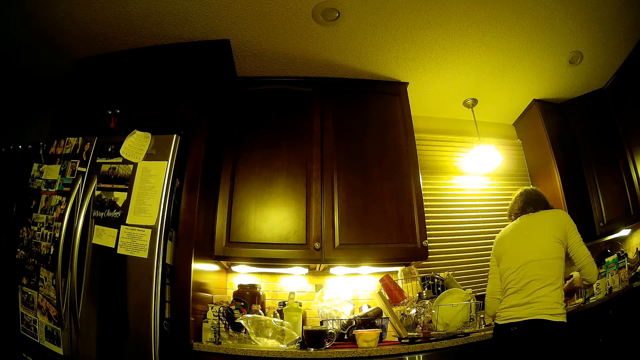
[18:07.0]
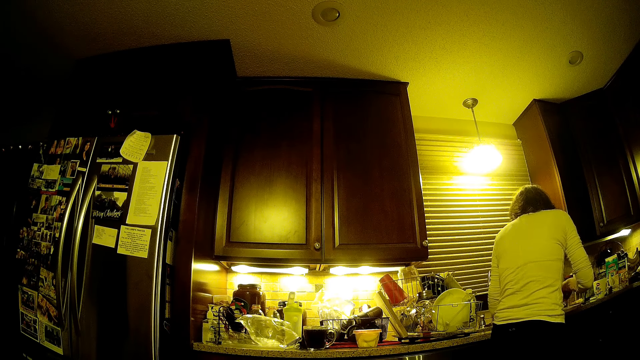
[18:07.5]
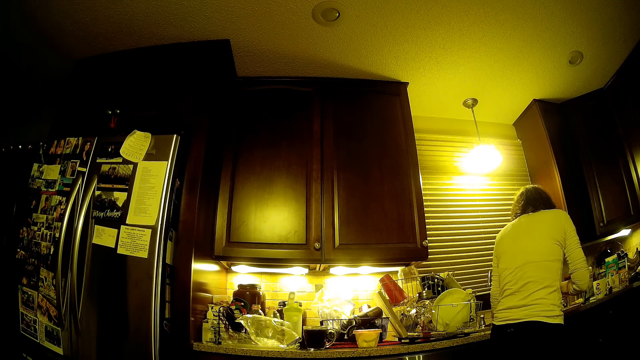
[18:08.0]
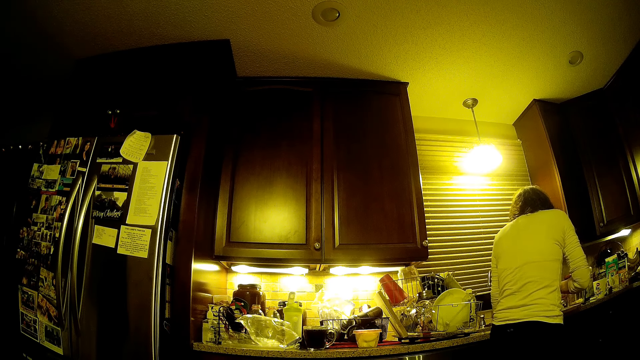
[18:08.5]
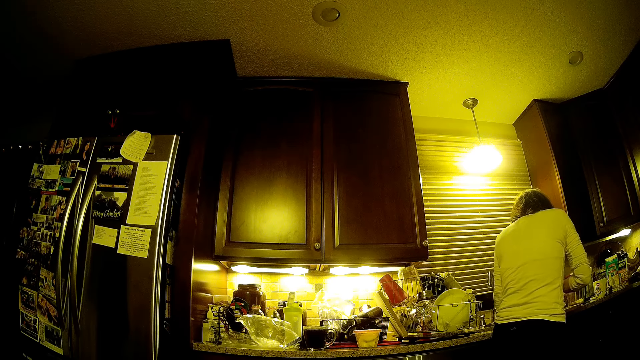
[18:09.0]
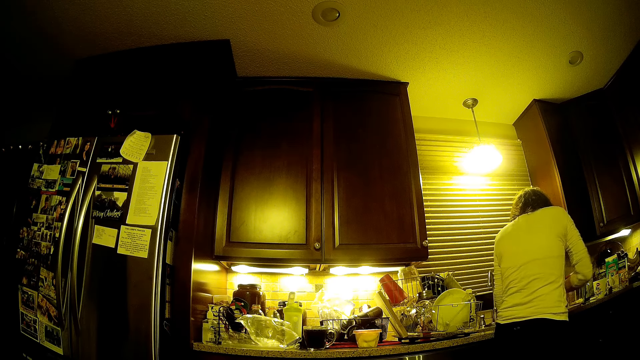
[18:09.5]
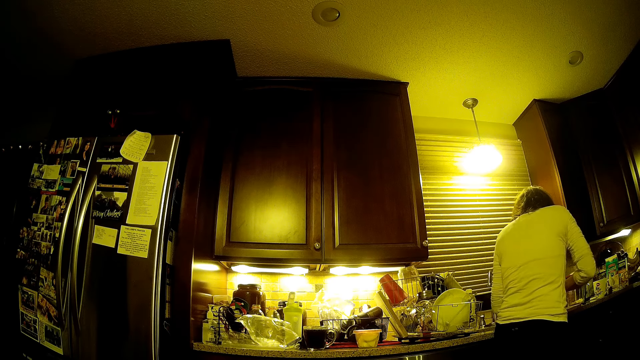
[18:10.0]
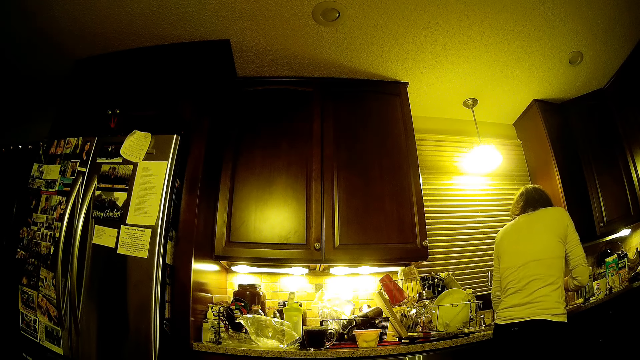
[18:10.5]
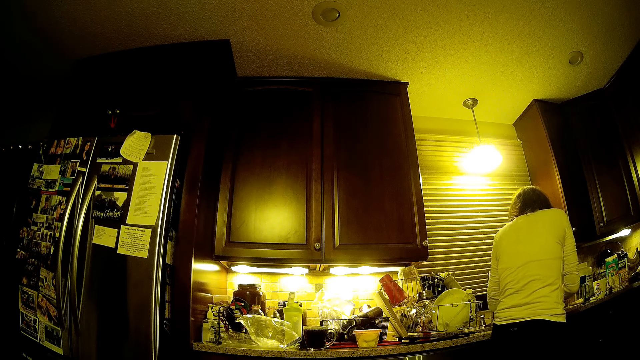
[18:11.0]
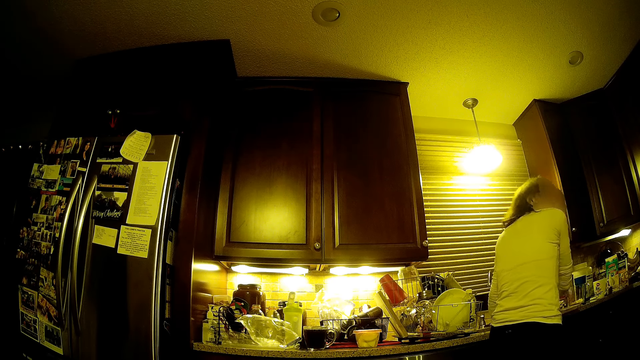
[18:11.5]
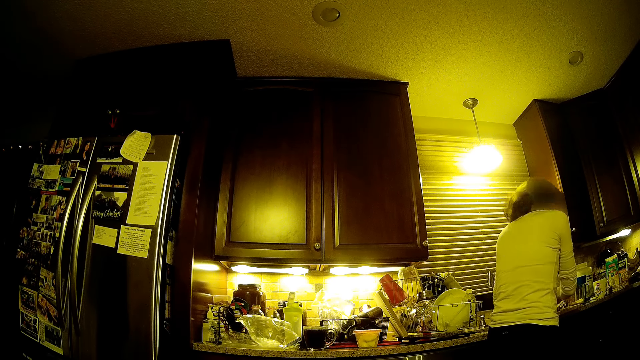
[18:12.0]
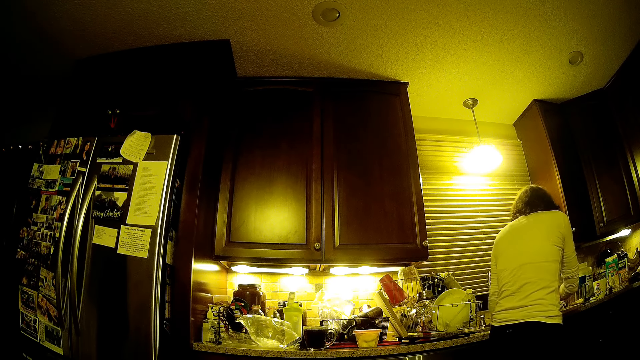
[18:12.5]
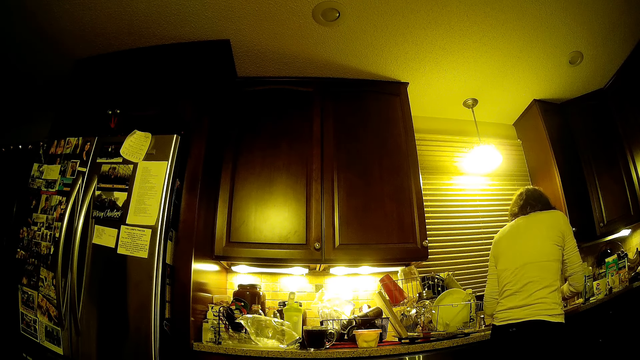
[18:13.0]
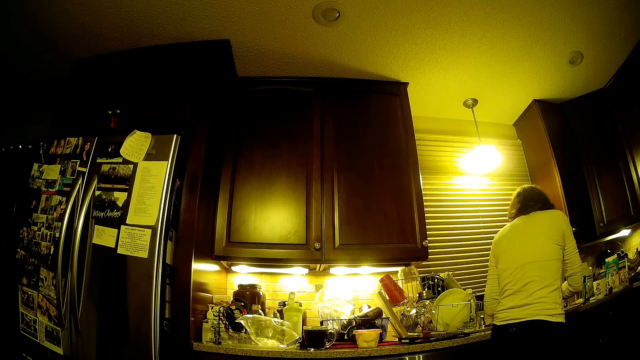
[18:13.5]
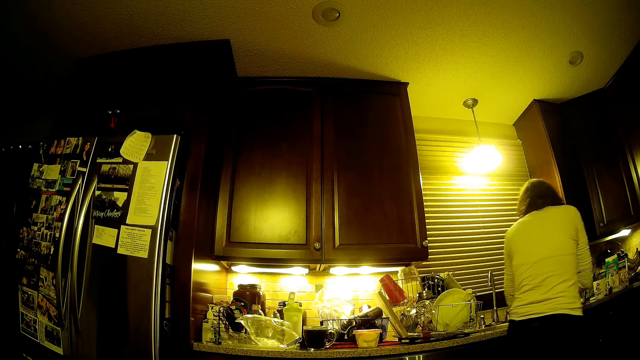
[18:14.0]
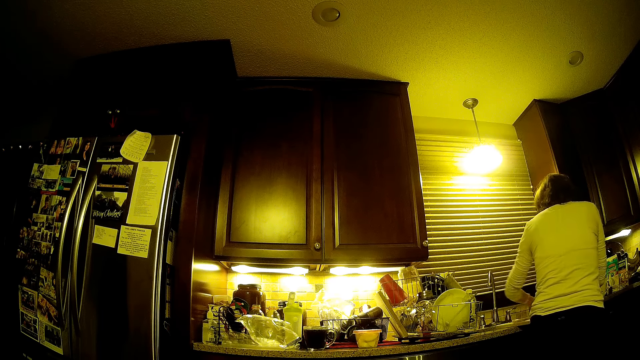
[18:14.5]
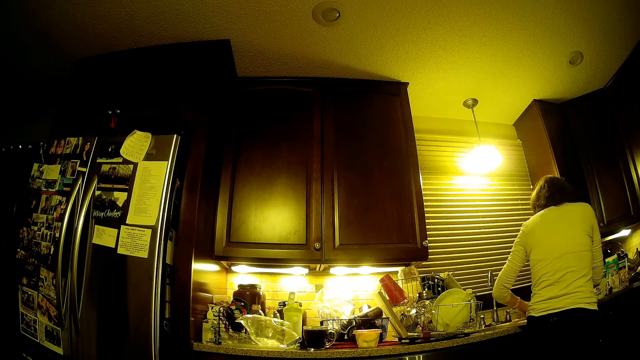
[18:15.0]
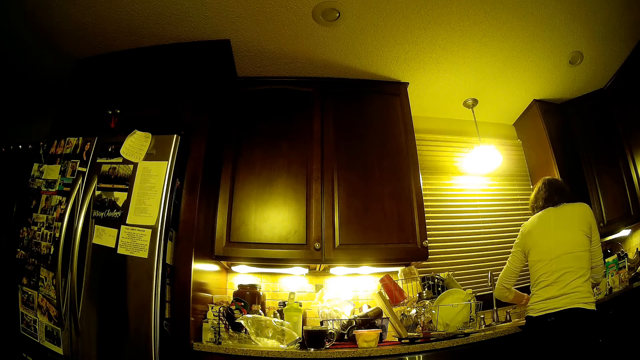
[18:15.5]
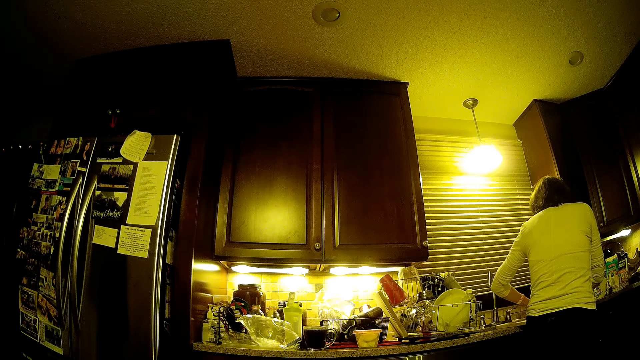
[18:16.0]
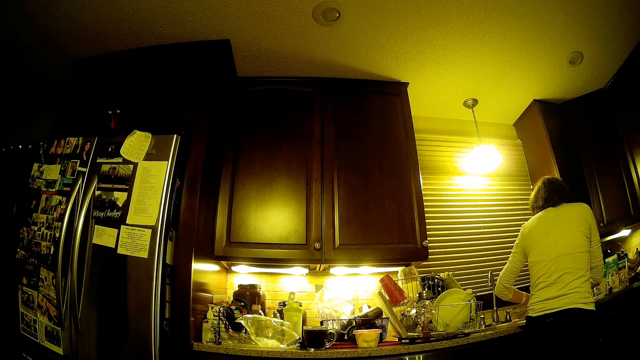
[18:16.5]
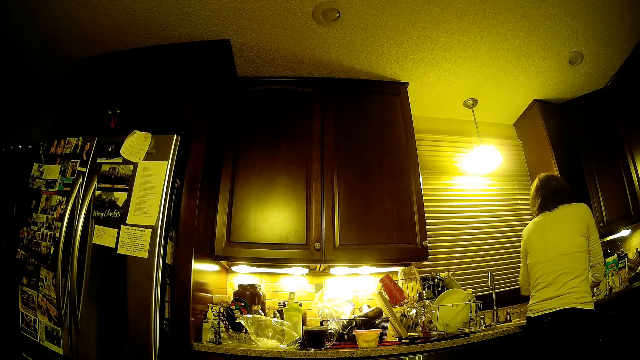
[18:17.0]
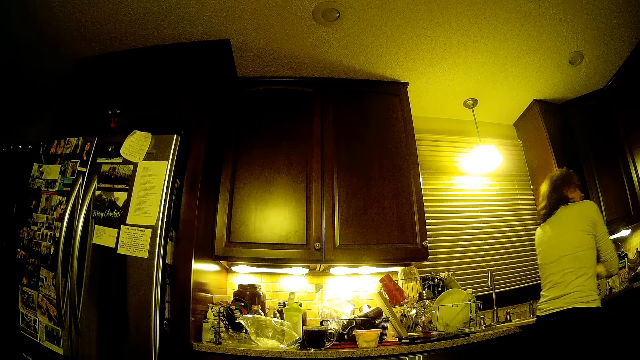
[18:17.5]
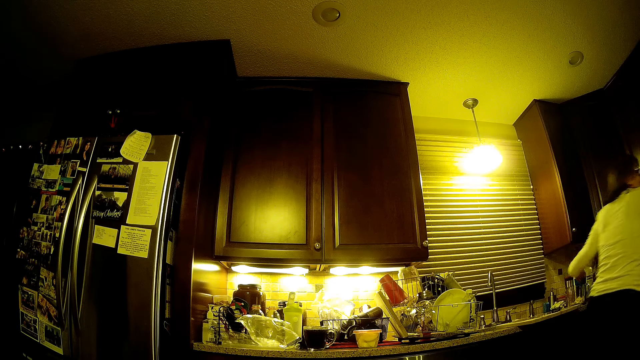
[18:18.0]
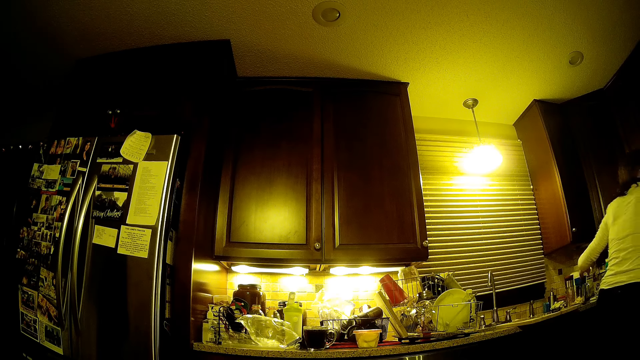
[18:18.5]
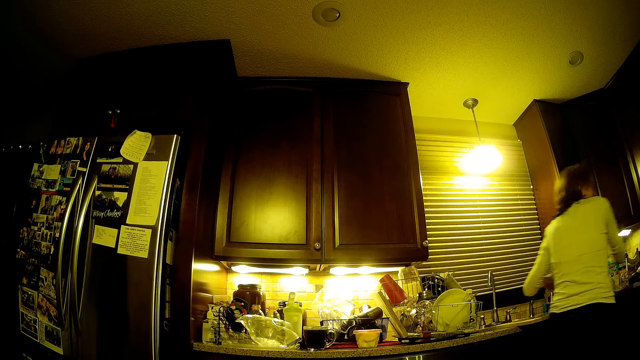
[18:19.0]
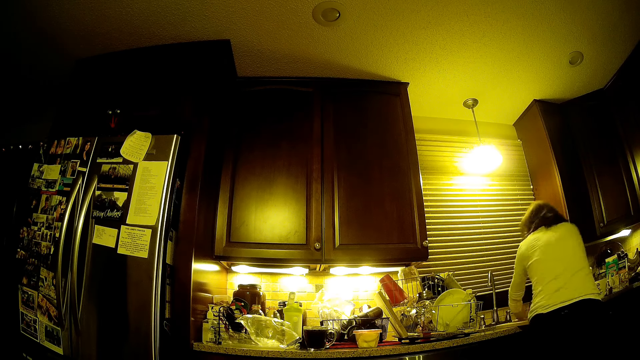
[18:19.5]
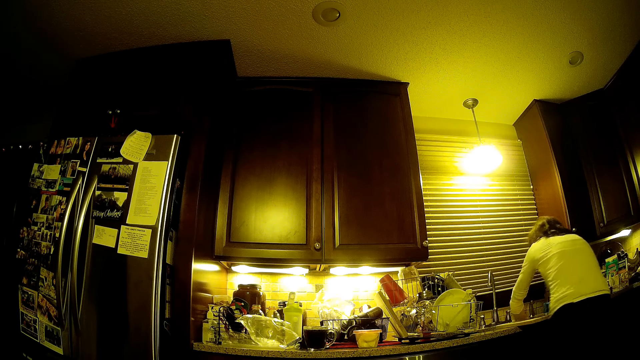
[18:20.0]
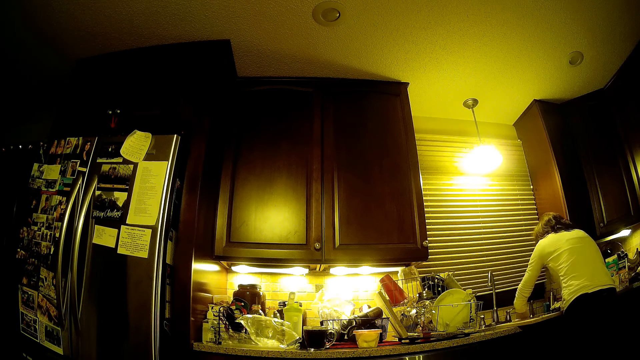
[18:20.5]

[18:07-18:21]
The camera wearer stares at the cupboard.

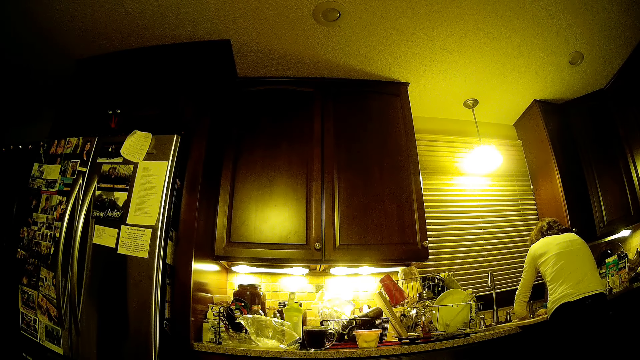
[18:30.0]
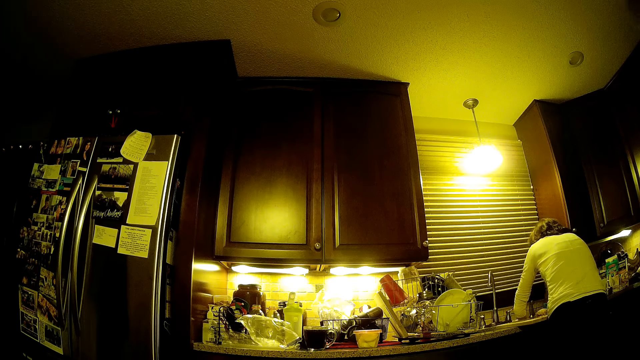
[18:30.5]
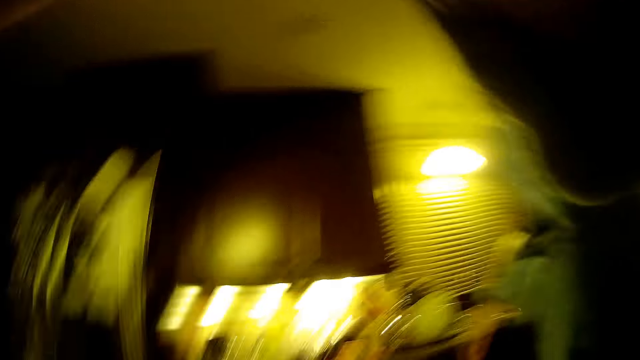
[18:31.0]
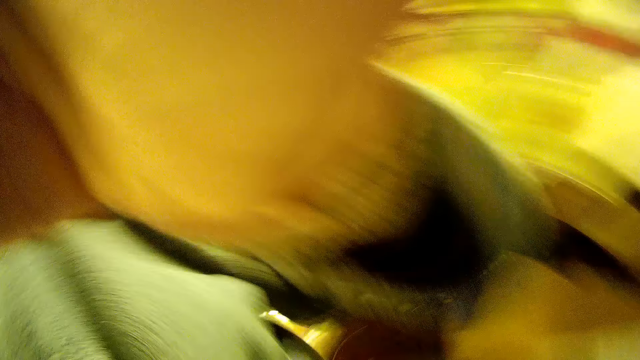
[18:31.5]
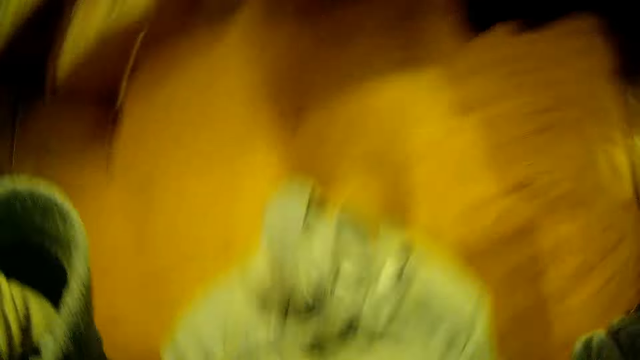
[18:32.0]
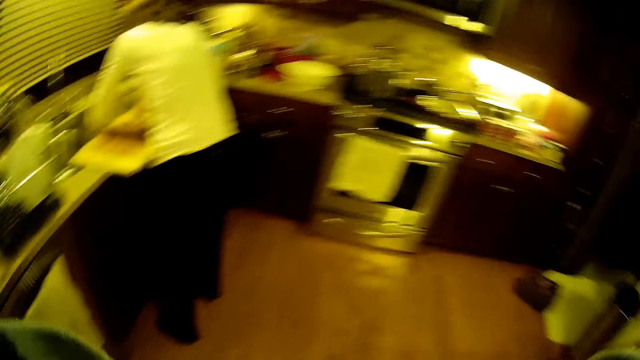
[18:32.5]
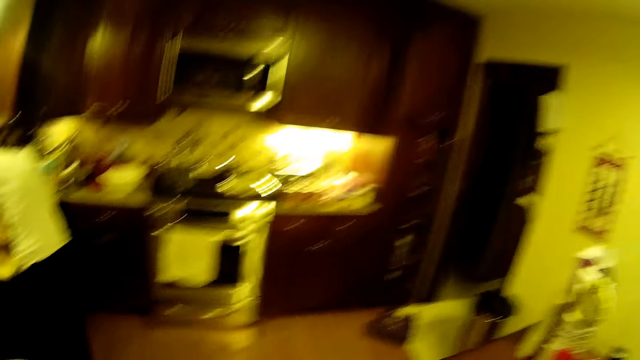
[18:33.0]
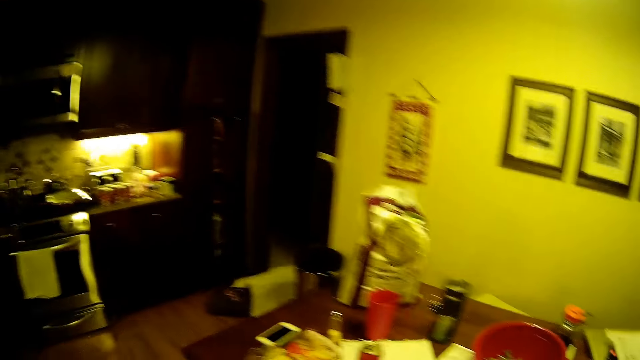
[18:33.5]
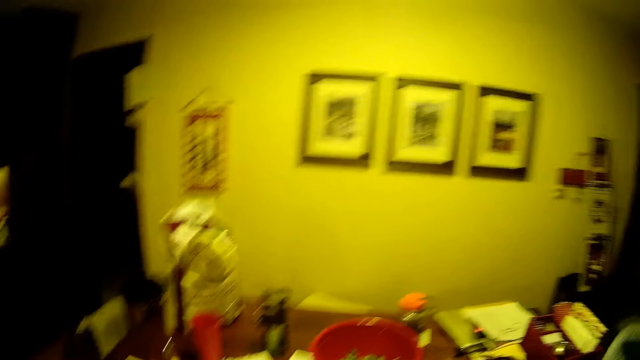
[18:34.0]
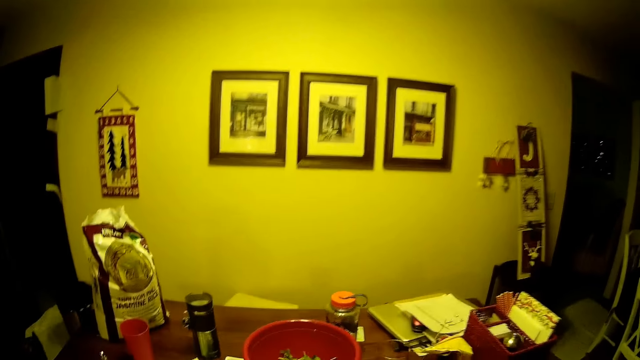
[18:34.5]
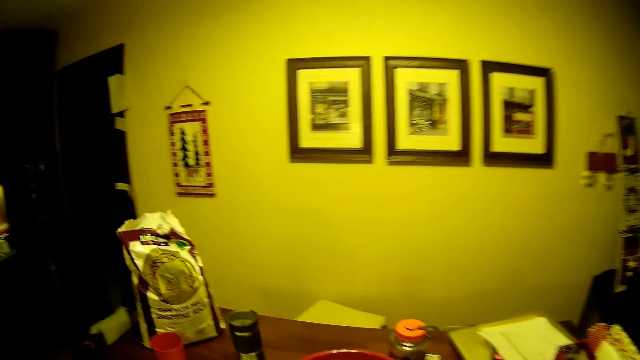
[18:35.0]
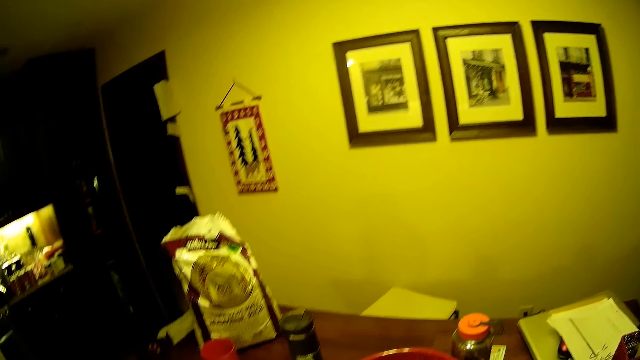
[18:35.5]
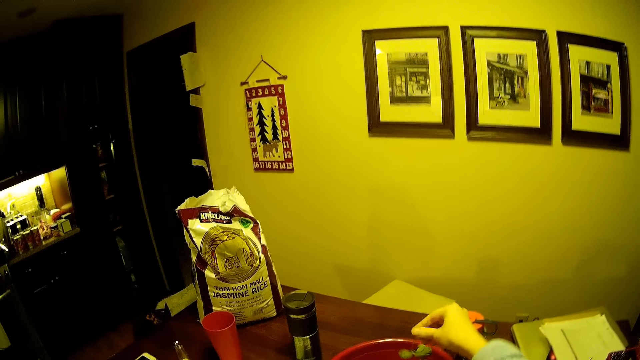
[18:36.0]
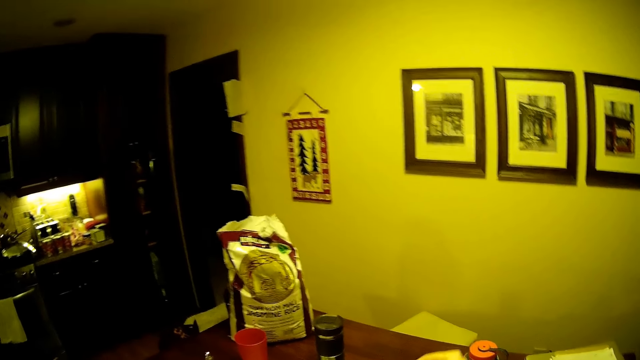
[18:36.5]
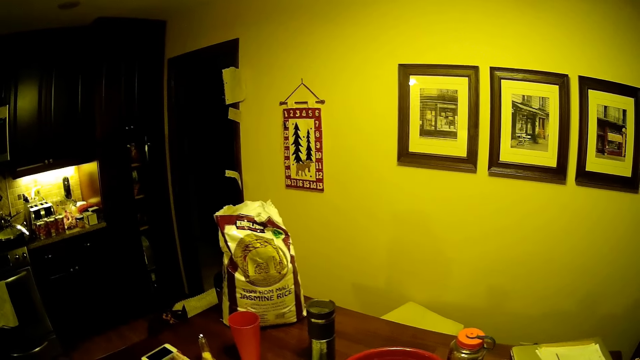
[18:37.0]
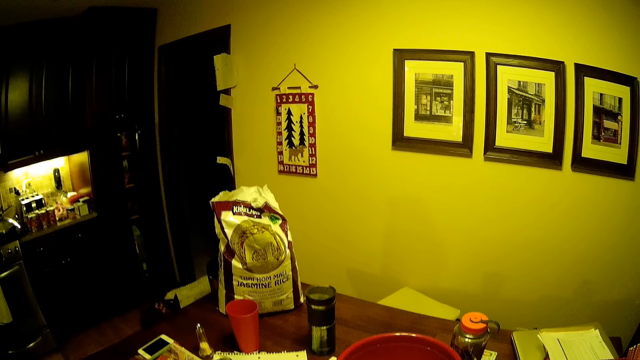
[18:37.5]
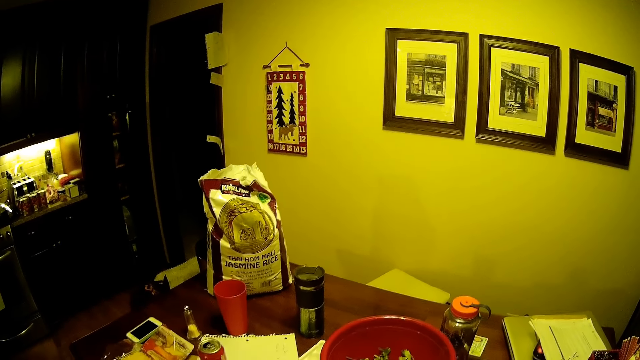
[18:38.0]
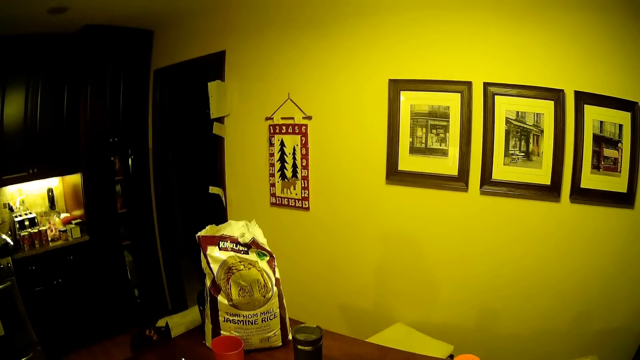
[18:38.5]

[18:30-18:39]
The camera wearer wears the camera on the head. They move the camera around the room. They stare around the house. They touch the vegetable in the basin.
